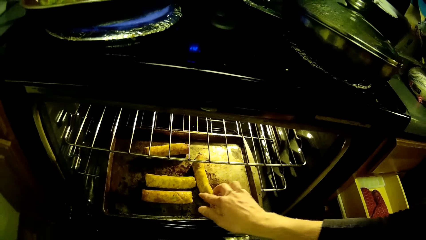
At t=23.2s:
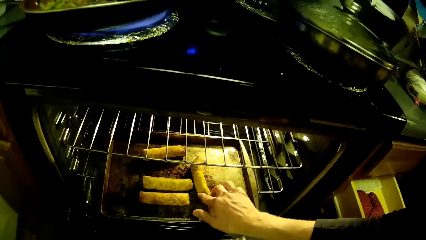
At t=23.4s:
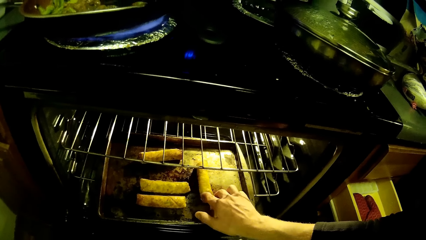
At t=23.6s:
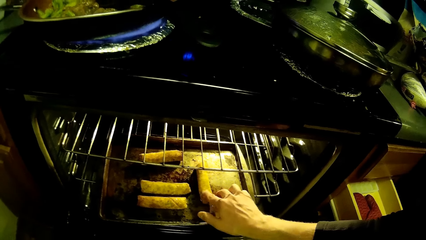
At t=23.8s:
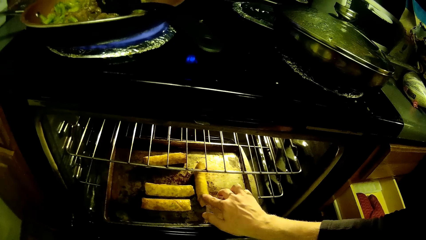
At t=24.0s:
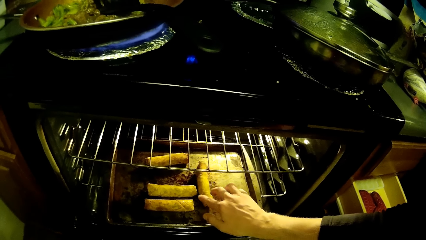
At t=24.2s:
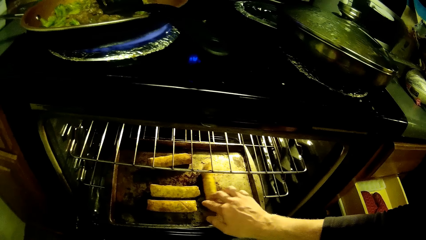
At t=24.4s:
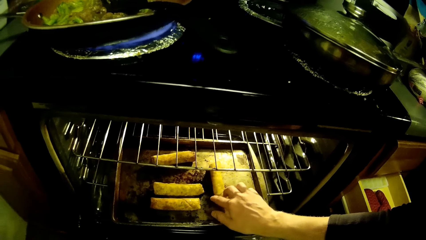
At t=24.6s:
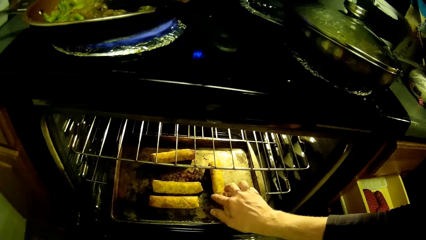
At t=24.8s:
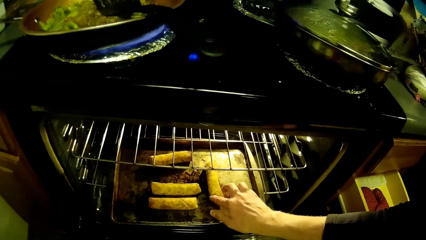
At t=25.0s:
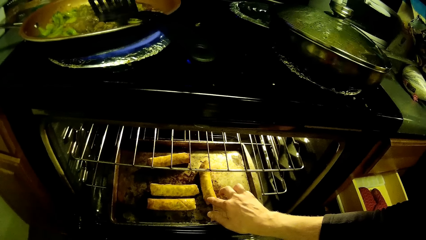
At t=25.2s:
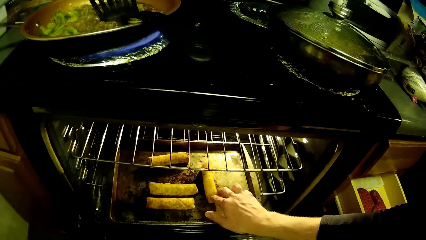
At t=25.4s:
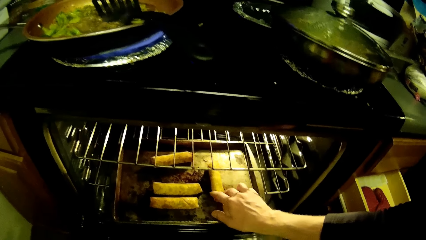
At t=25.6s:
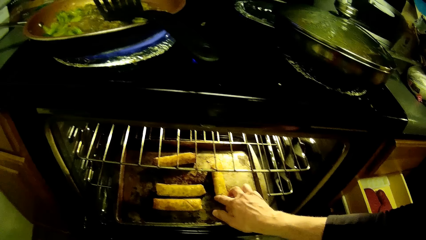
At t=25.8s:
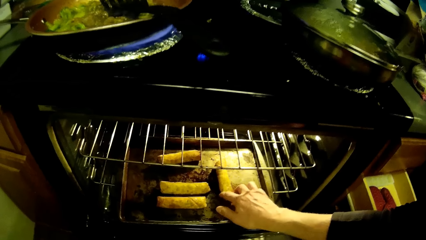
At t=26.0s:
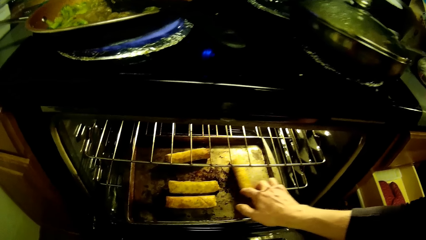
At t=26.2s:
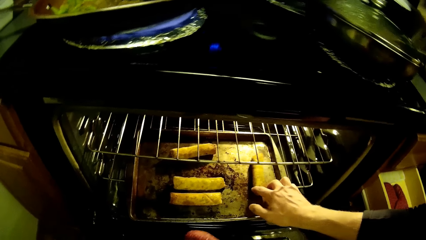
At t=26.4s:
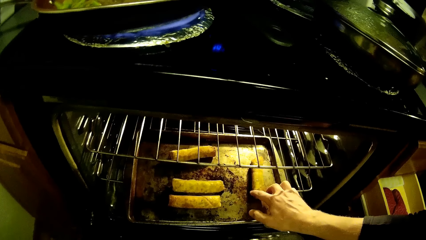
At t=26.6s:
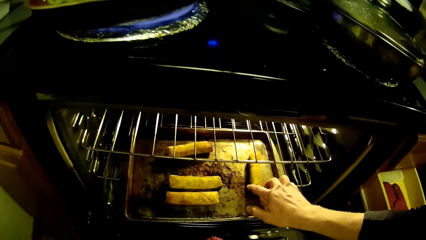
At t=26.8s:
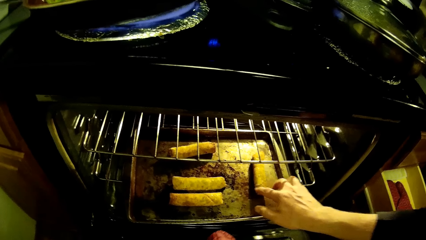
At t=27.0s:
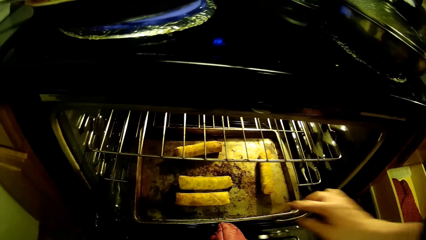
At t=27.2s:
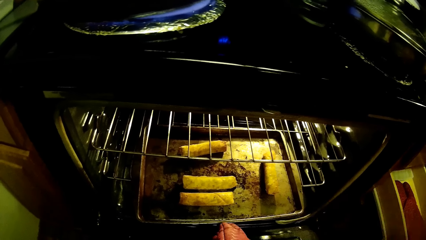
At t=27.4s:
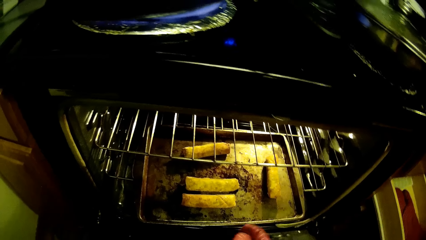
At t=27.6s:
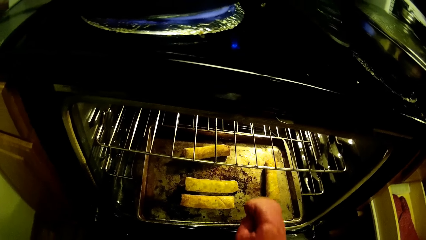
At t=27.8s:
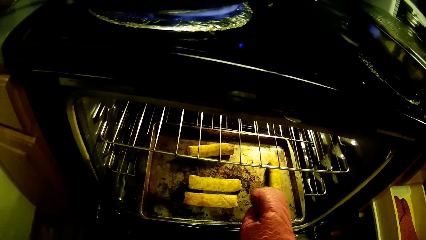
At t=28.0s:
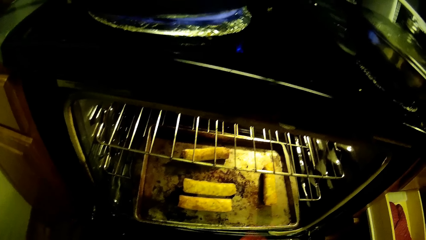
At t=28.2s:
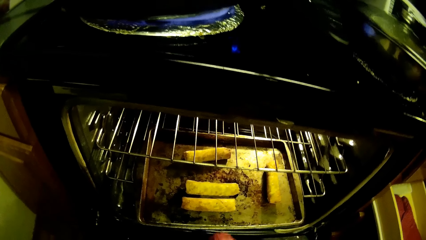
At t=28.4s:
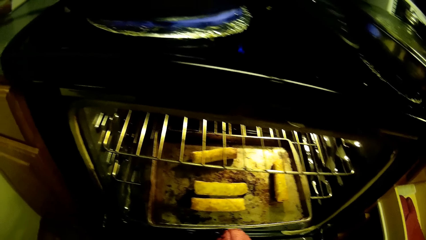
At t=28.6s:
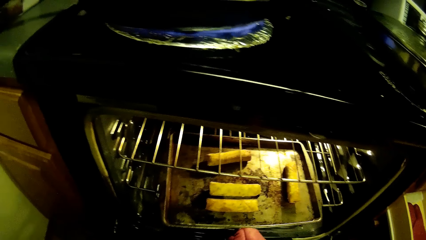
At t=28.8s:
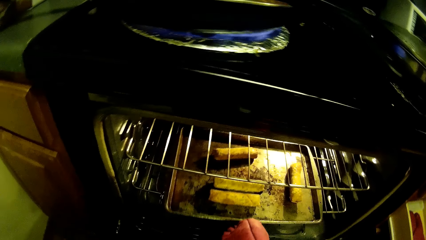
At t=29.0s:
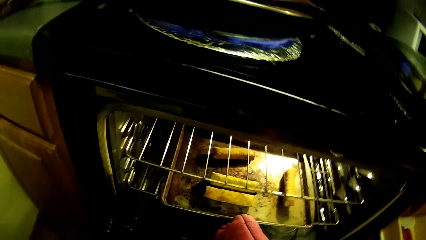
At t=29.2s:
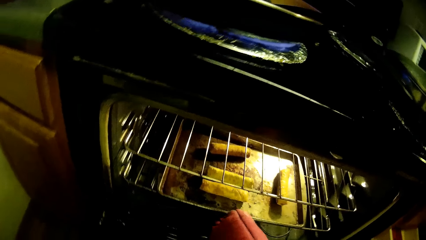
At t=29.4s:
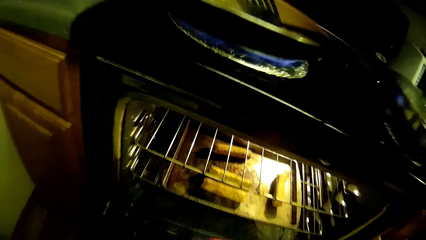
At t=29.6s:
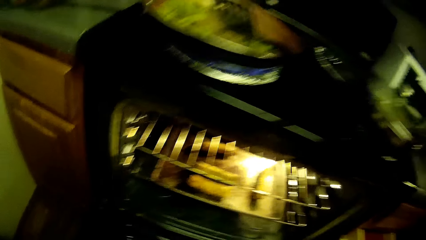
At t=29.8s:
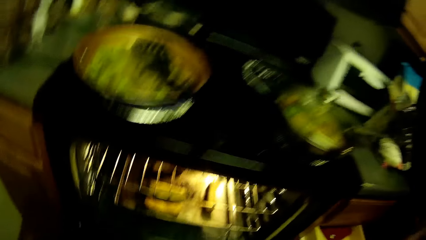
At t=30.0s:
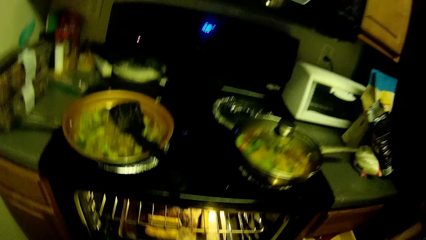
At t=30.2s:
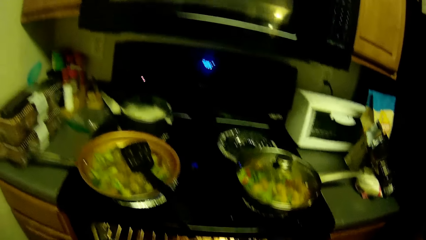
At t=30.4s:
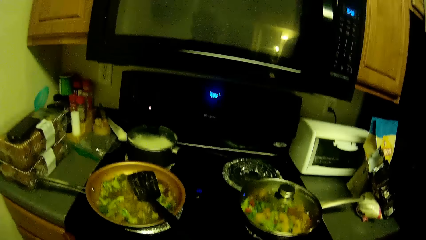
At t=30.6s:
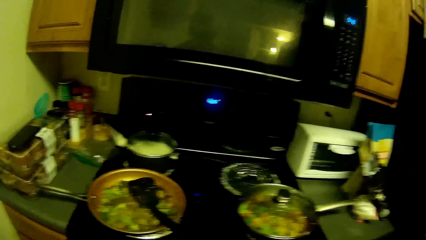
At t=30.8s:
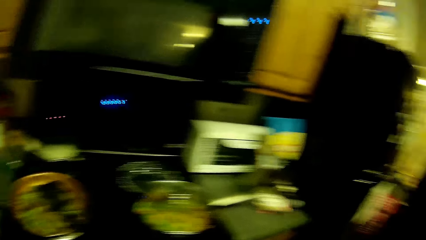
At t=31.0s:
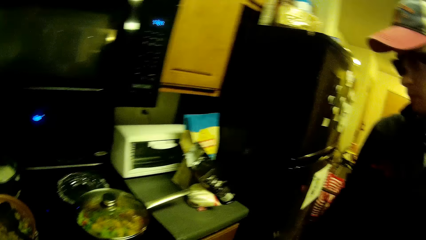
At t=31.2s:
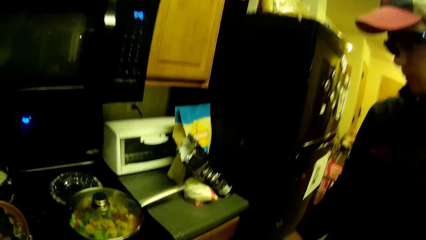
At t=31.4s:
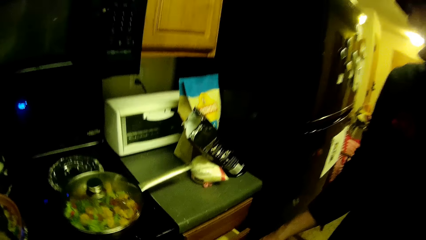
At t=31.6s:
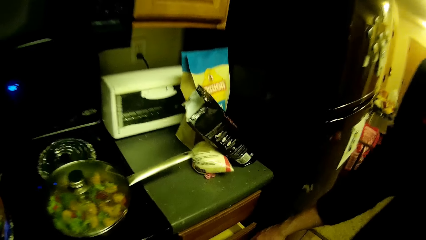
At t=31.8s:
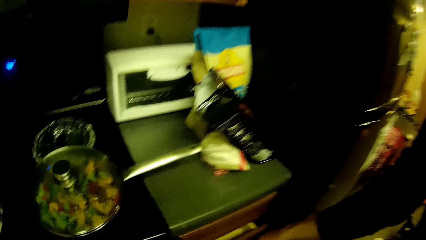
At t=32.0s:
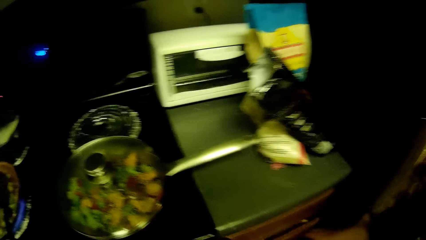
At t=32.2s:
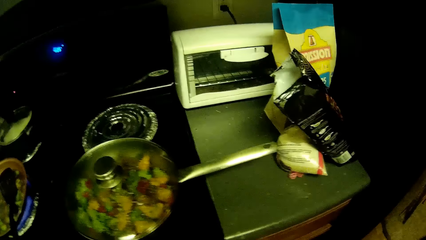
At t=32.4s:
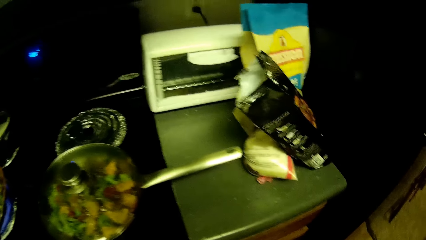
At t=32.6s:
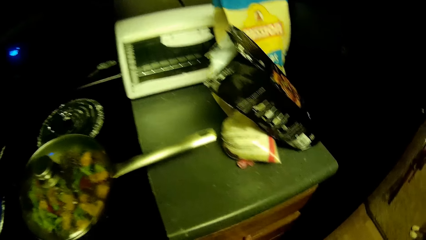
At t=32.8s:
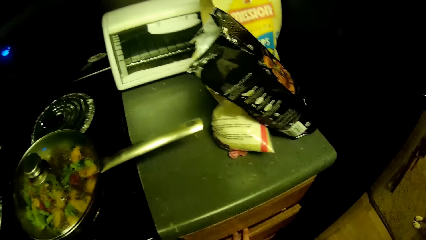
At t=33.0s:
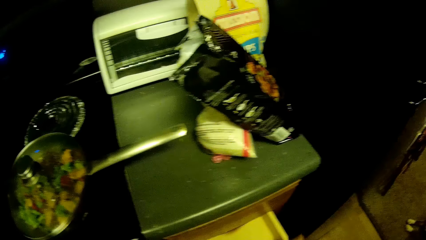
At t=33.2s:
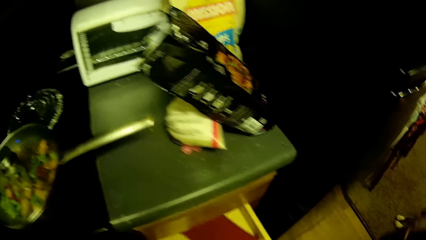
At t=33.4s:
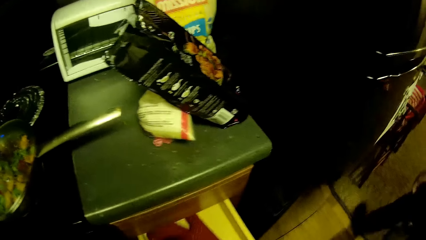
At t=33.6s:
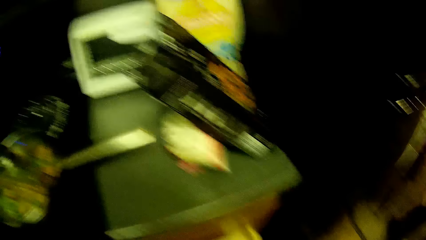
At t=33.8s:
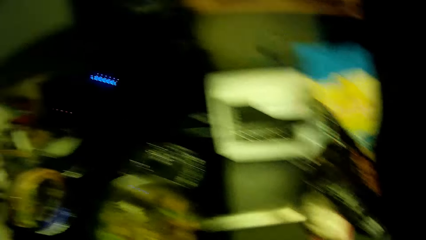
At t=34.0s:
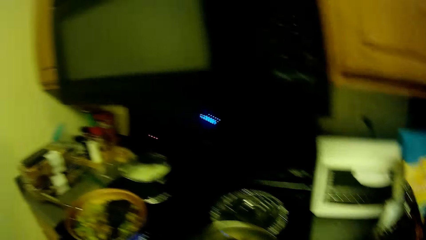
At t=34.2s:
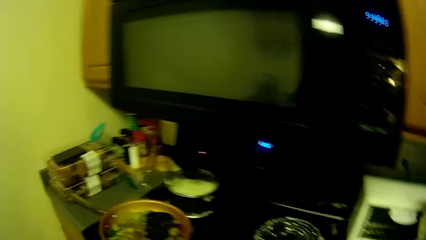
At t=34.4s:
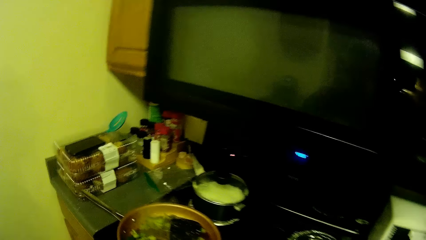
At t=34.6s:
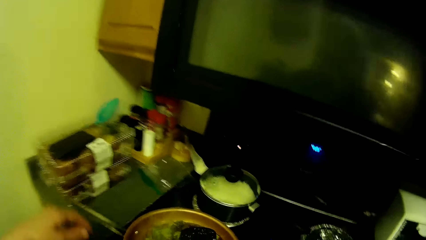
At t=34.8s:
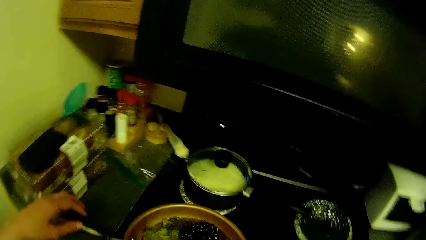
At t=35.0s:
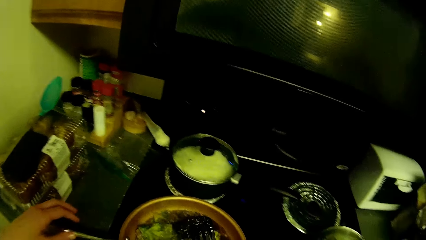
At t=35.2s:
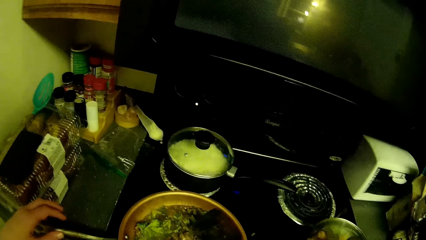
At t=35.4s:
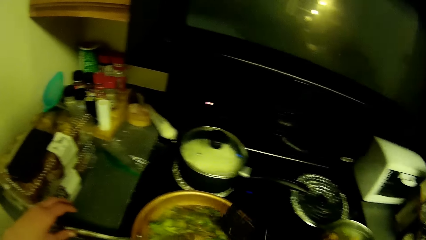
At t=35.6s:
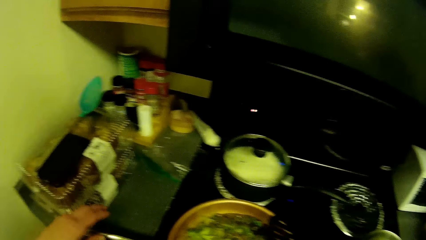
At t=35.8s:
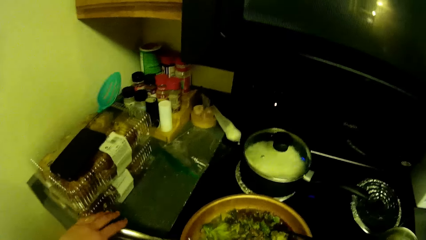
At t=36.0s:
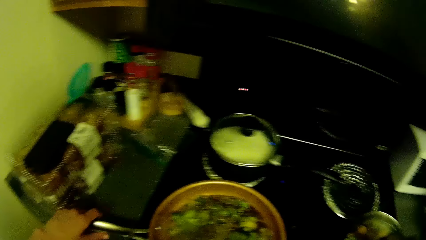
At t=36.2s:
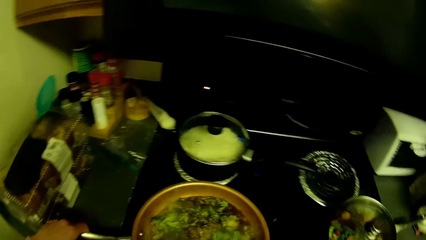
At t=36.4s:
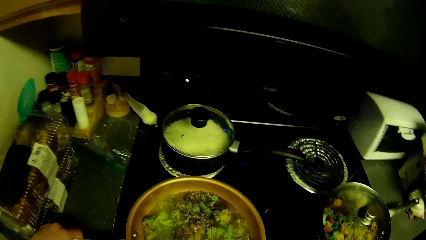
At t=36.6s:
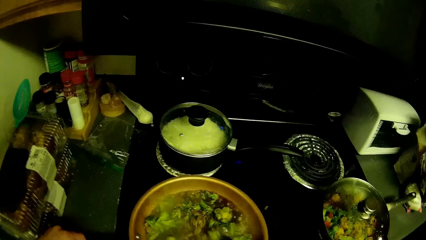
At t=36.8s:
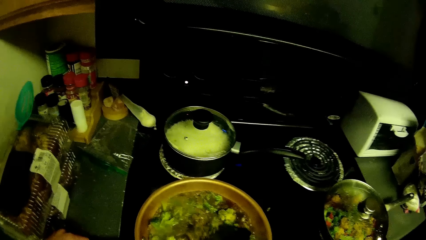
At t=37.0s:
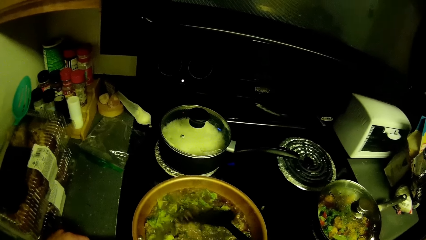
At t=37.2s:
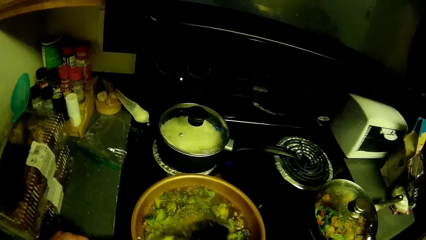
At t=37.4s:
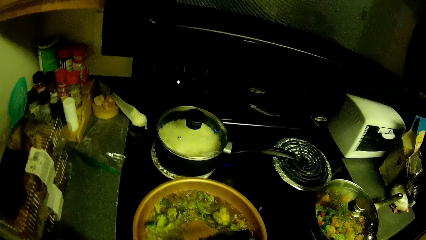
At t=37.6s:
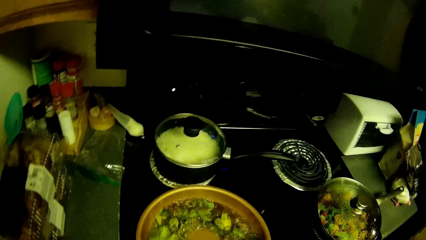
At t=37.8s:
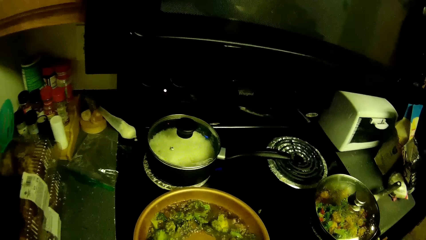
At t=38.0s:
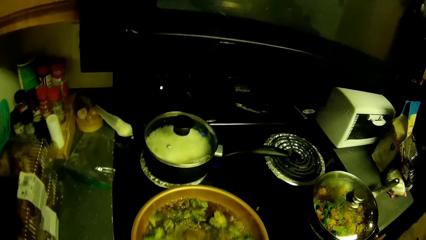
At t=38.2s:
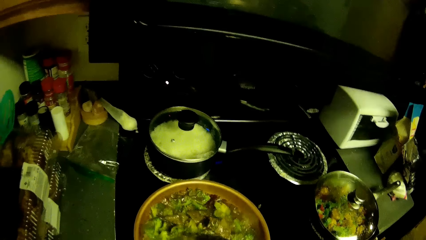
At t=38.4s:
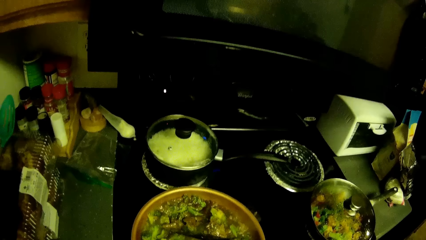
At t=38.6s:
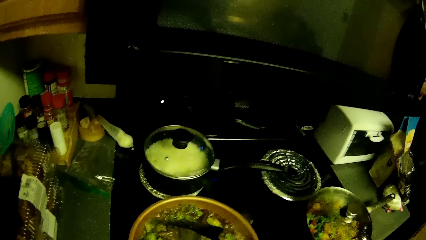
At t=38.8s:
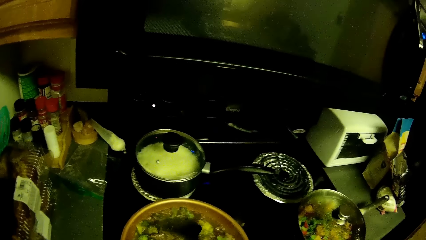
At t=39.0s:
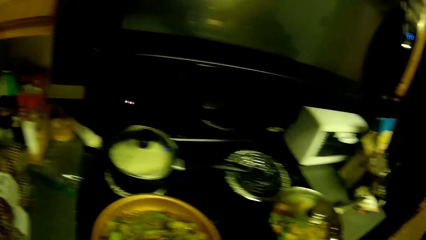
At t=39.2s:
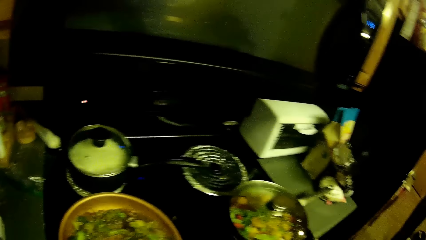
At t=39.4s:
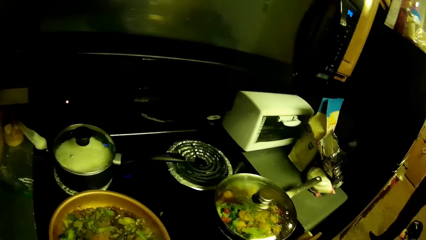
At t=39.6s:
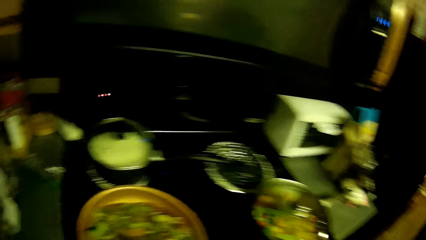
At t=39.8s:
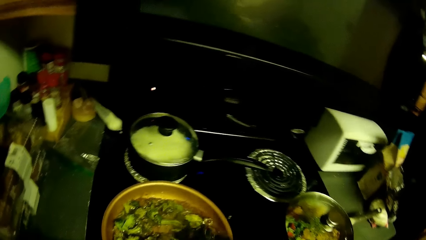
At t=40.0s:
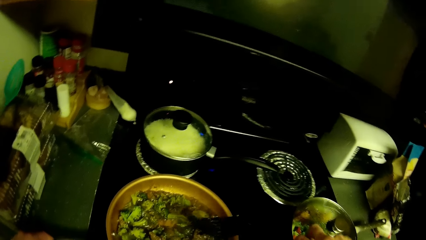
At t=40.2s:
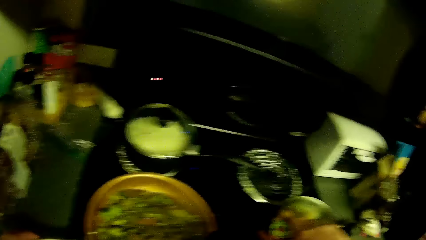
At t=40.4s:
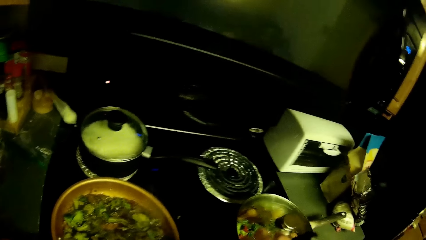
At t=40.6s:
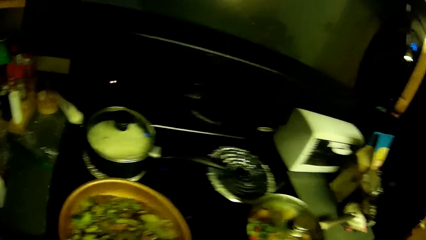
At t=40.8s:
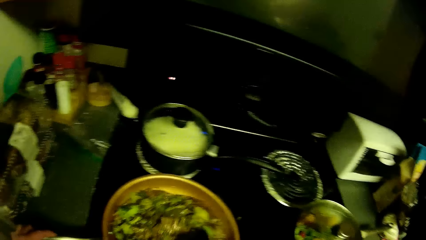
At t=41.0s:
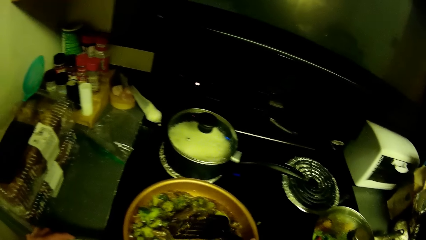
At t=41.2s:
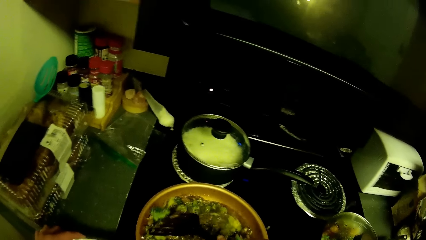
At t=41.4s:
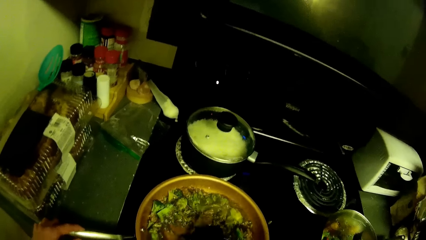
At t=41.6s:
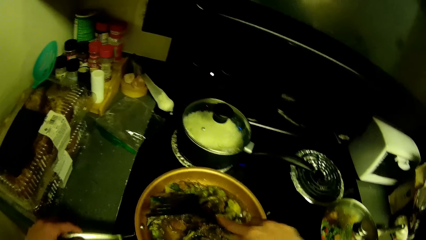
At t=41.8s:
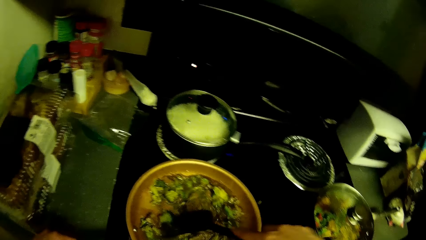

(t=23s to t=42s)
A man turns the kebab. The camera wearer puts the baking tray in the oven. They look around the kitchen. They open a drawer. They stir the salads on the cooking pan.
